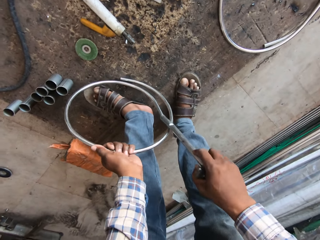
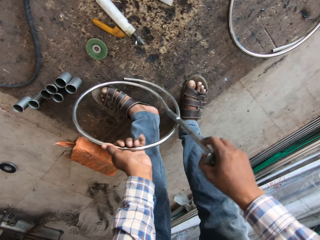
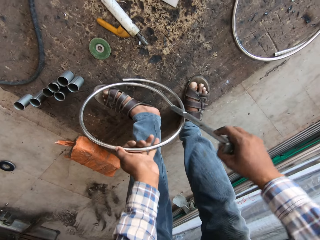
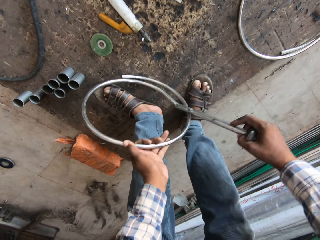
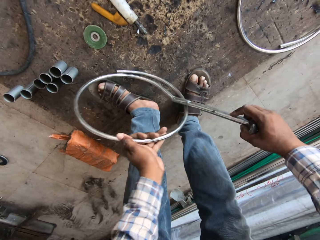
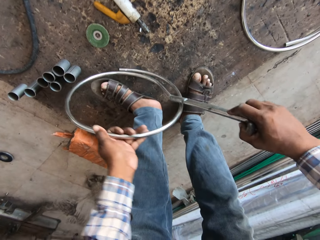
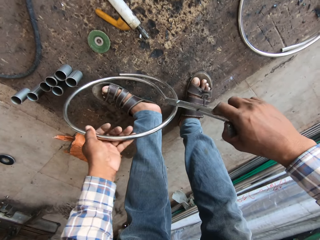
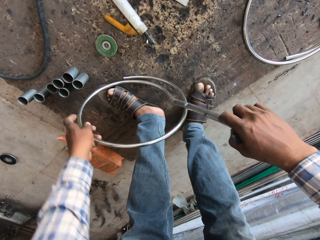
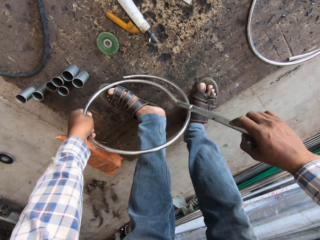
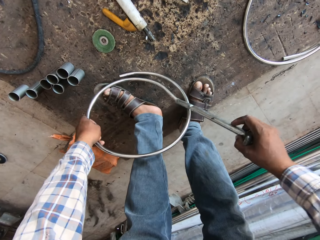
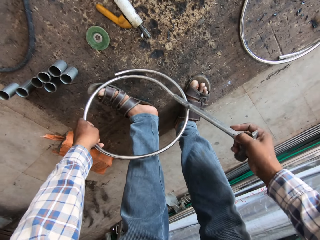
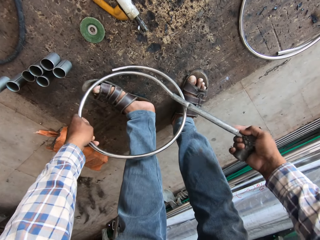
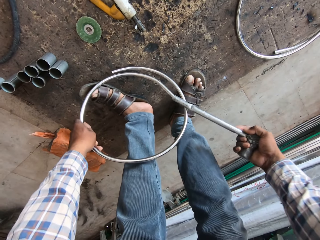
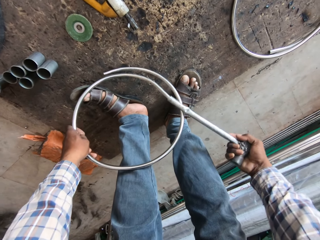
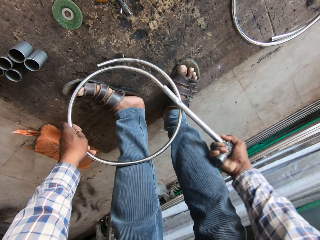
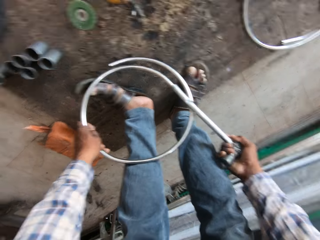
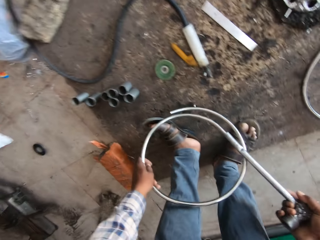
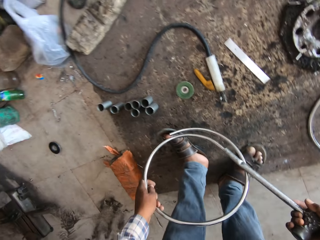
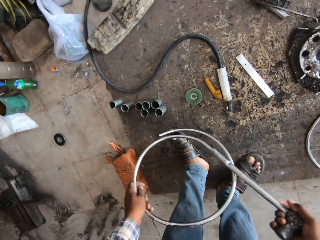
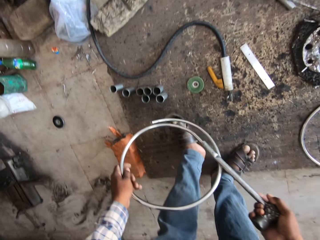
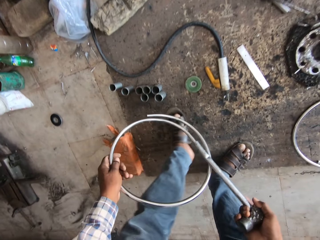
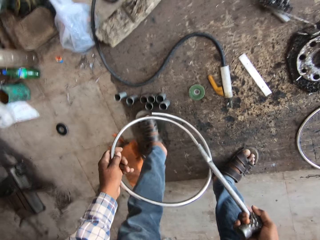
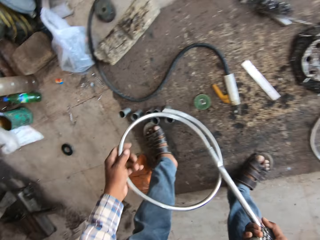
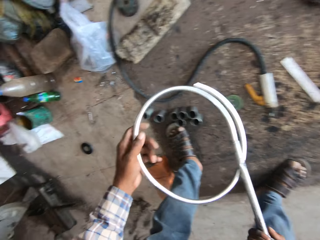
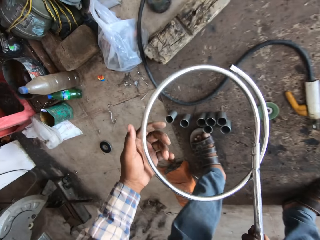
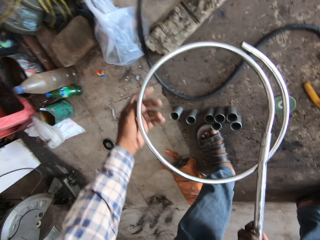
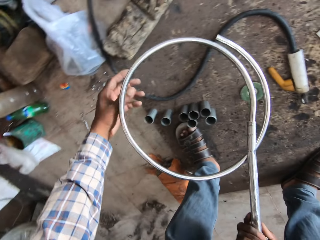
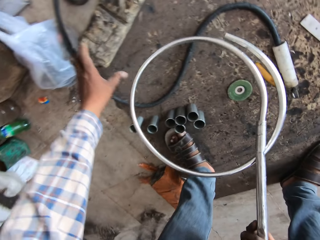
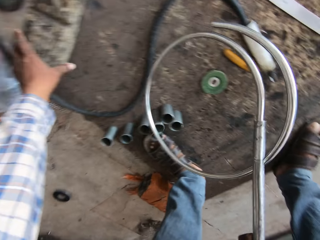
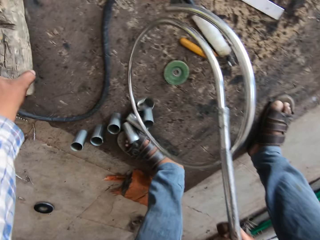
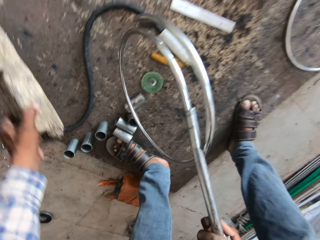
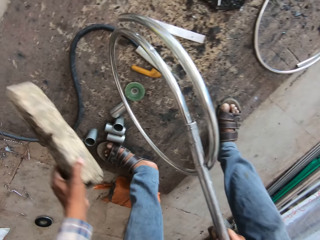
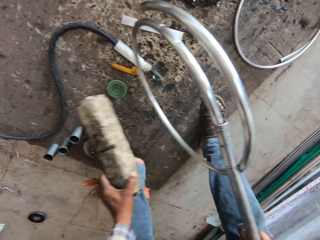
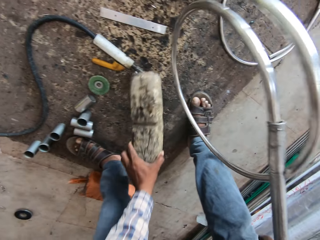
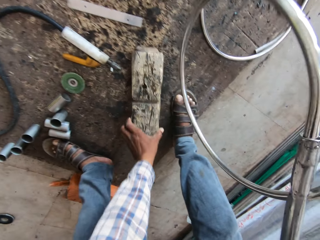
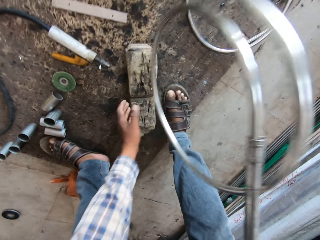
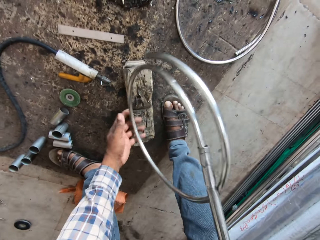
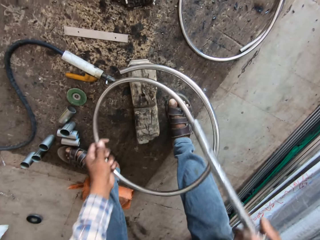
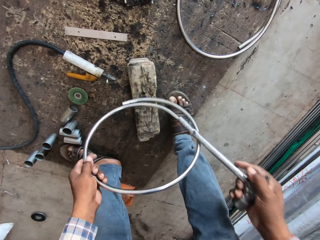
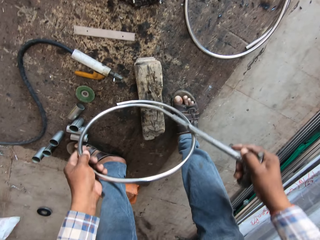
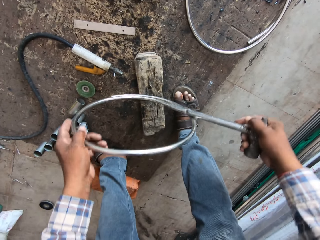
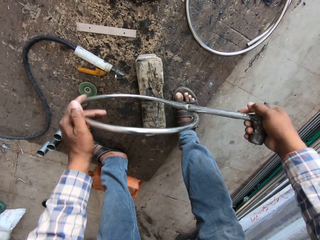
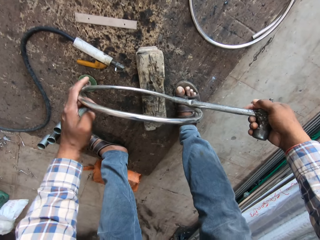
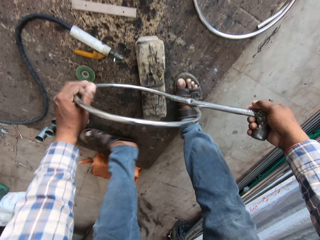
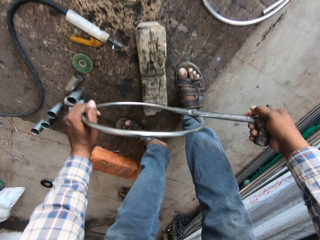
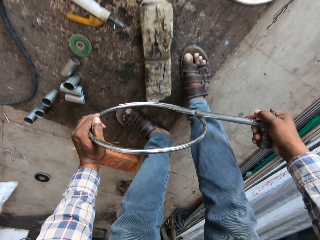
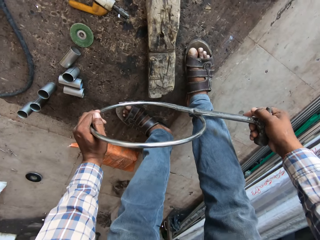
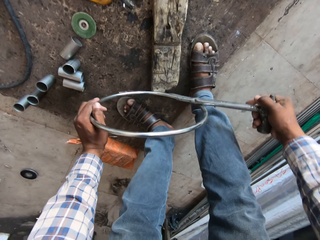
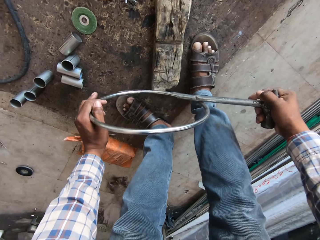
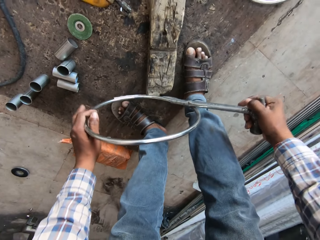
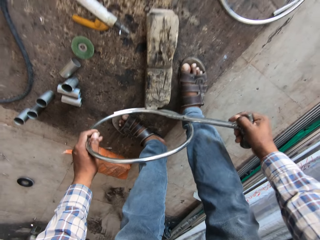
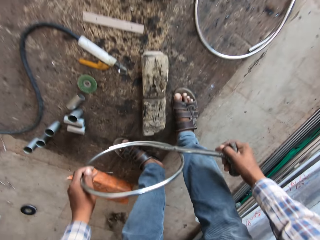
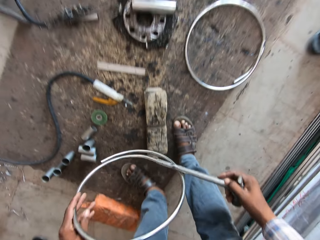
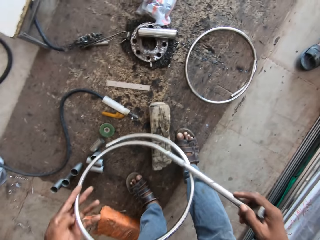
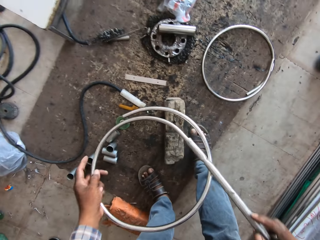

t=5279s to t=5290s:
The camera wearer removes his left hand from the metal hose. He picks up a wood or log from the floor with his left hand. He drops the wood with his left hand on the floor. He drops the metal hose with the wrench in his hands on the wood. He holds the spiral steel metal on the log. He fixes the metal with the hammer.

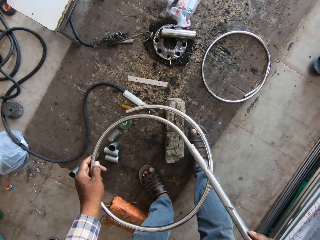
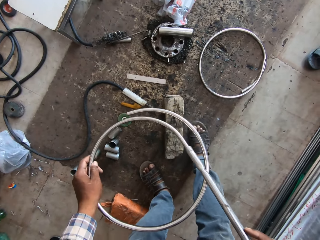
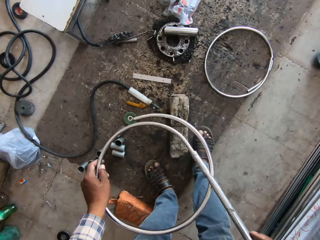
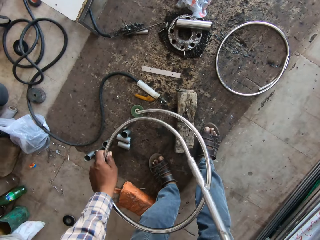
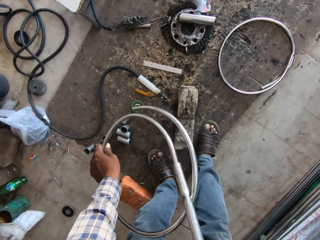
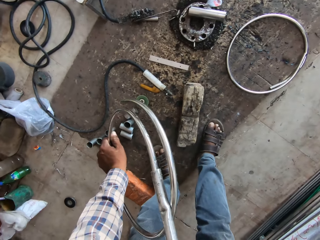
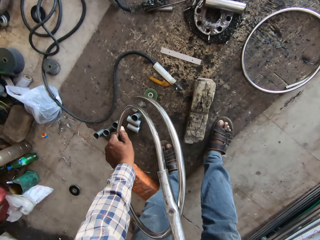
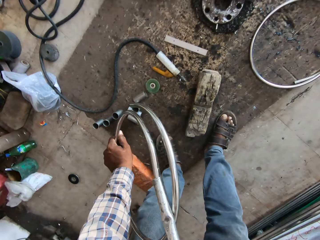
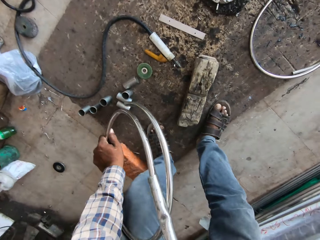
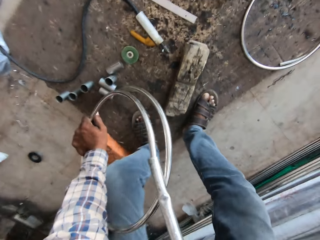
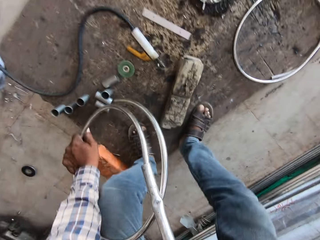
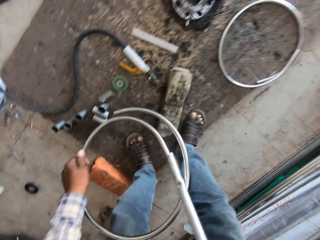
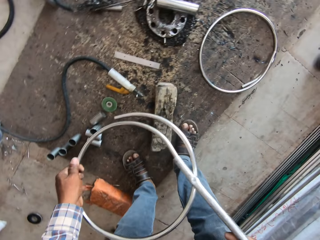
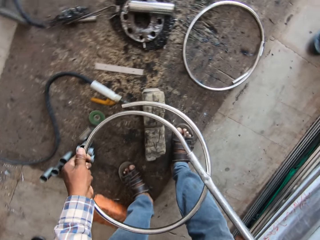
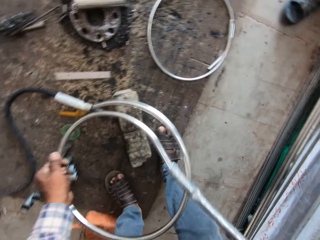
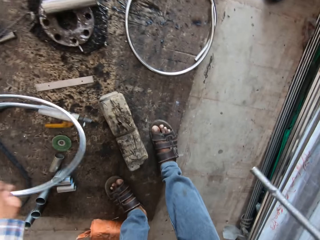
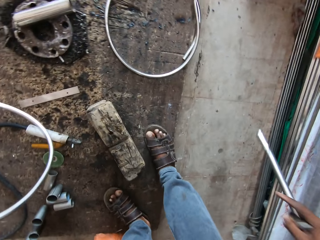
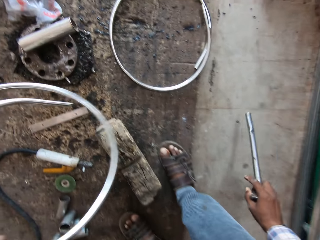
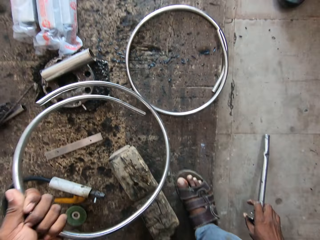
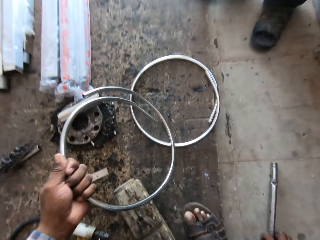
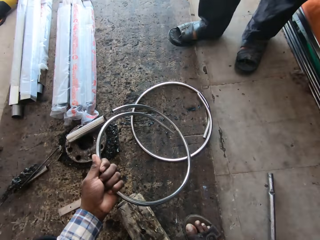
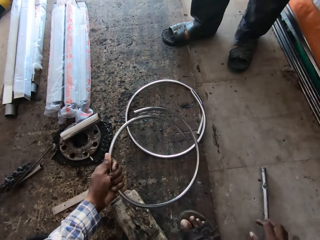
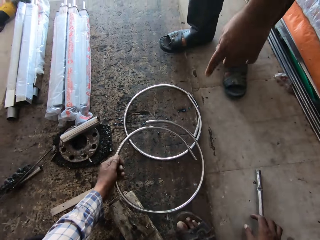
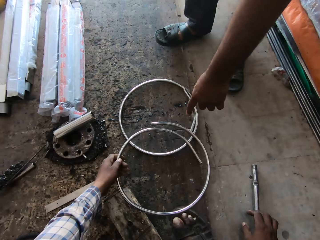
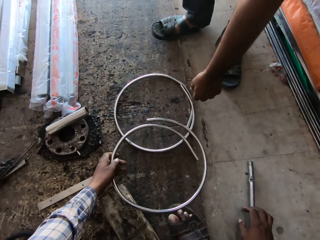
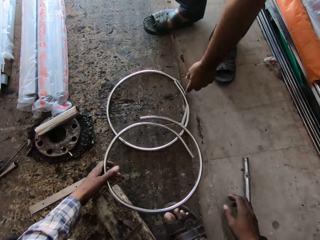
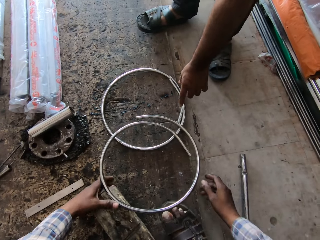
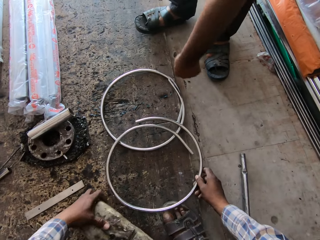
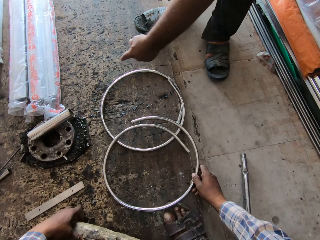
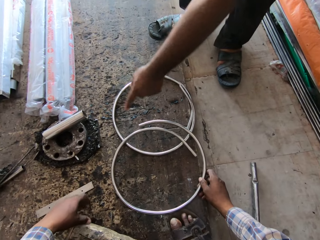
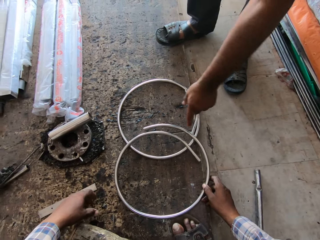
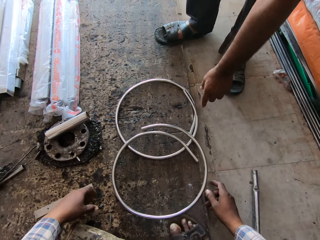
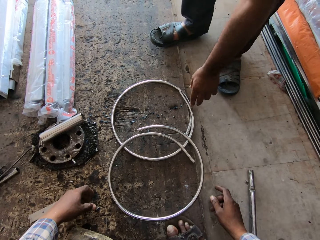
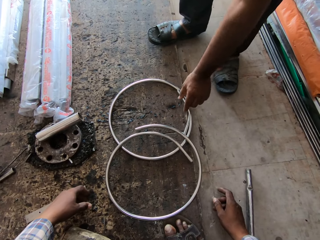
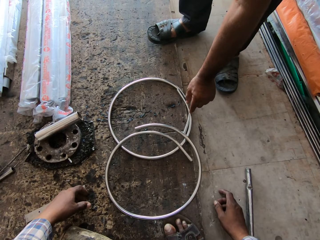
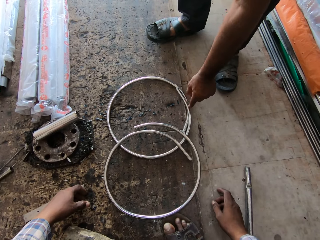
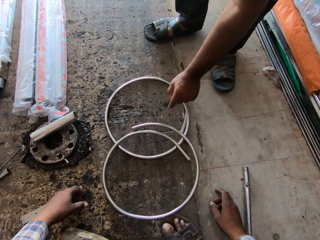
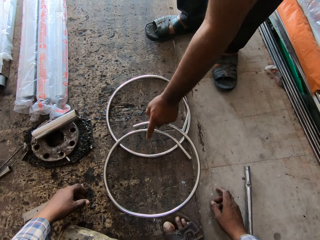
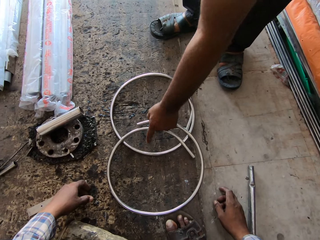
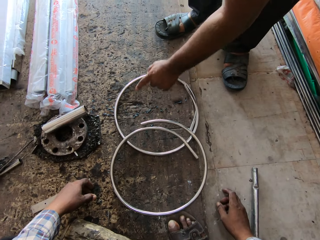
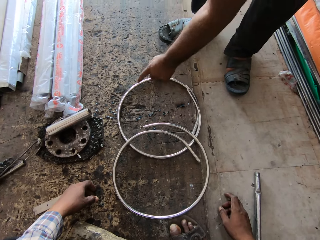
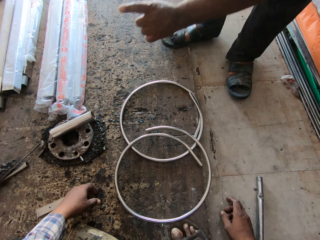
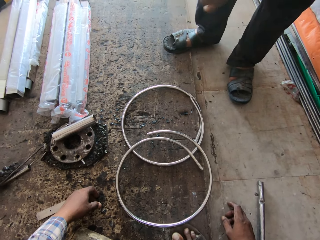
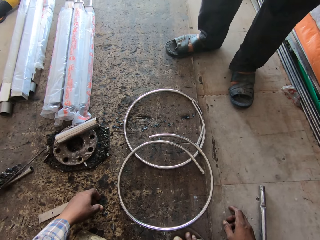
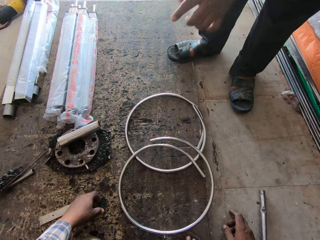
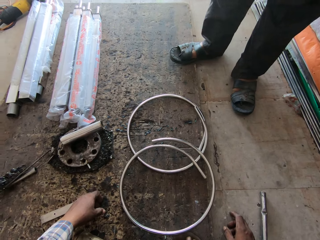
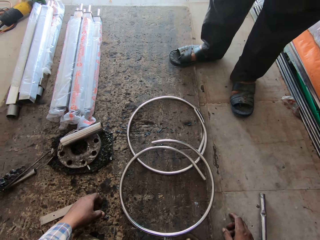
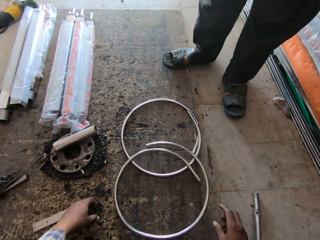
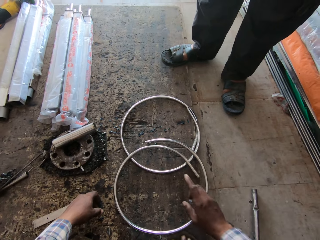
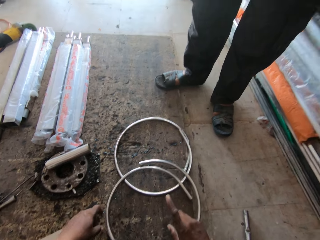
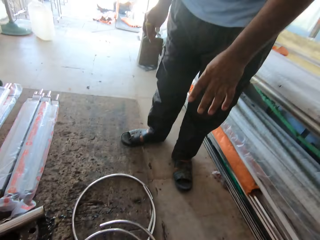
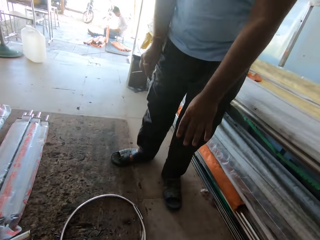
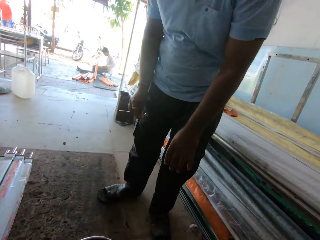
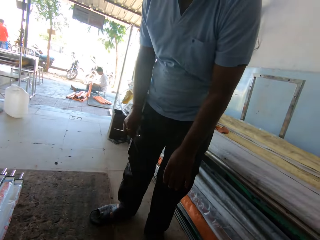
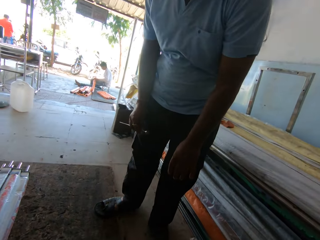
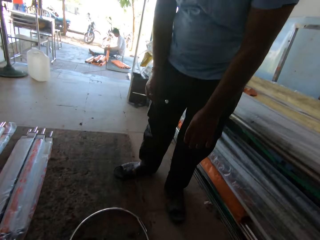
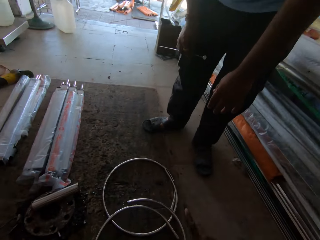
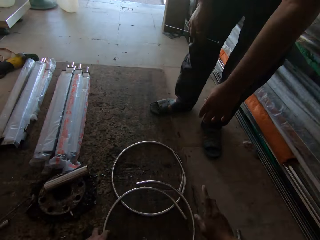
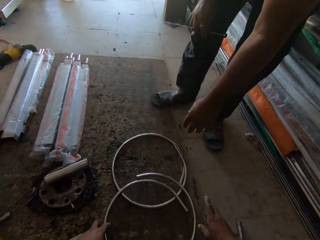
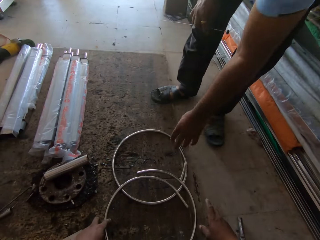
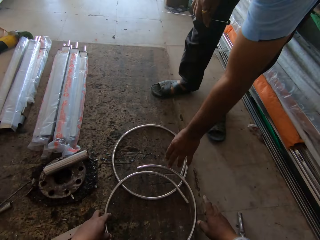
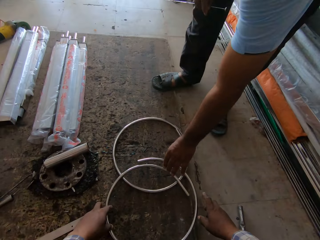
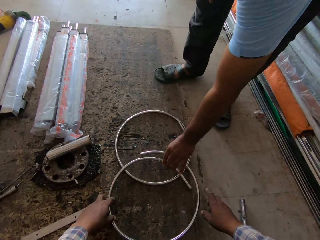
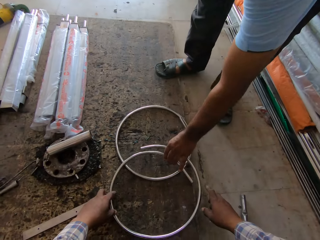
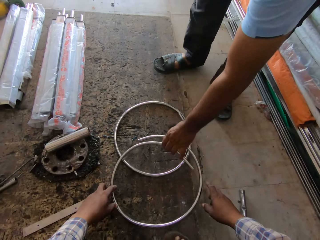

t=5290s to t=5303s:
The camera wearer removes the metal from the log. He fixes the metal with the hammer. He removes the wrench from the metal hose with his right hand. He drops the wrench in his right hand on the floor. He moves the spiral steel metal. He holds the hammer on the floor. He drops the metal rim in his left hand on the floor. A person bends, points on the metal, and gestures. The camera wearer holds the metal with his right hand. He removes his right hand from the metal. The person gestures and stands up. The camera wearer holds the spiral metal. He looks around. The person bends and holds the spiral metal. The person collects the metal rim from the camera wearer with his left hand.
